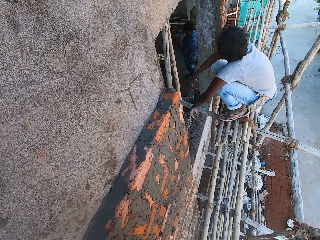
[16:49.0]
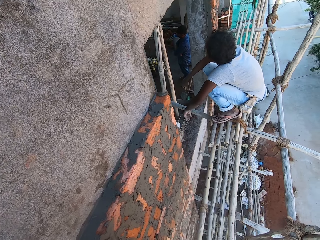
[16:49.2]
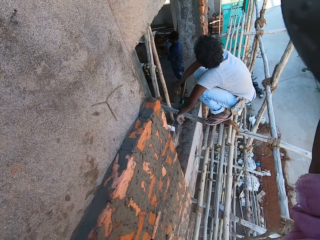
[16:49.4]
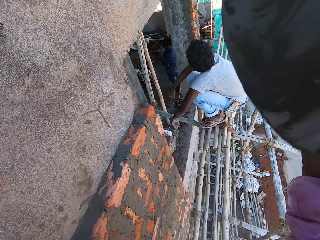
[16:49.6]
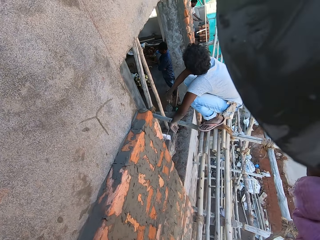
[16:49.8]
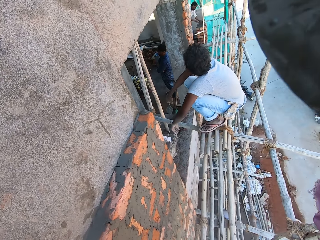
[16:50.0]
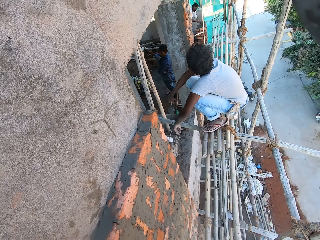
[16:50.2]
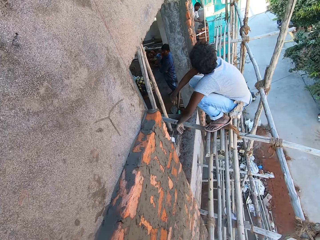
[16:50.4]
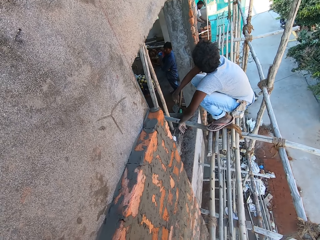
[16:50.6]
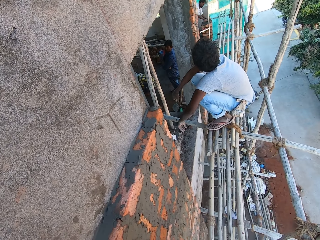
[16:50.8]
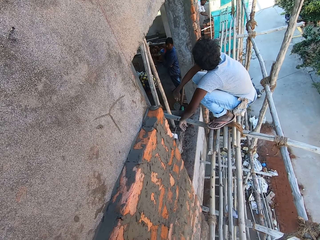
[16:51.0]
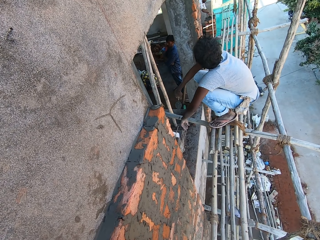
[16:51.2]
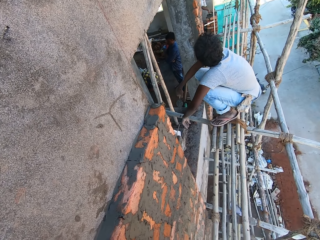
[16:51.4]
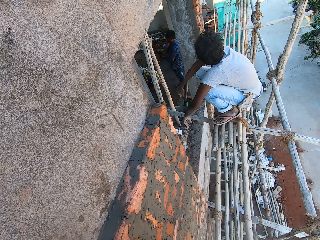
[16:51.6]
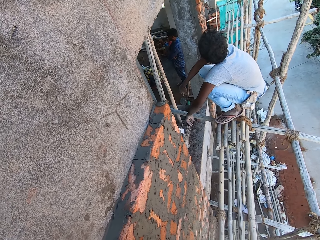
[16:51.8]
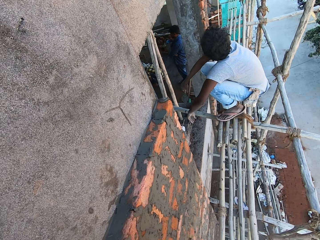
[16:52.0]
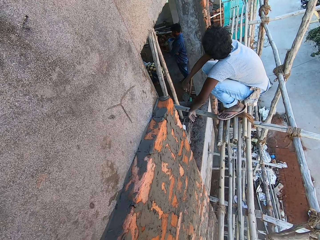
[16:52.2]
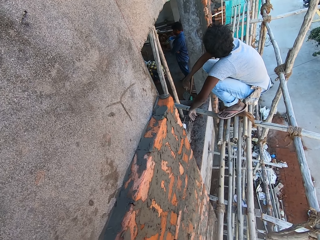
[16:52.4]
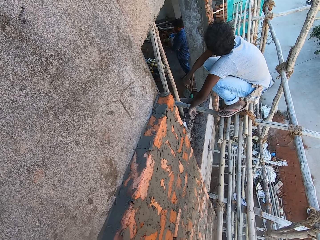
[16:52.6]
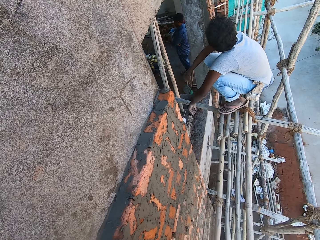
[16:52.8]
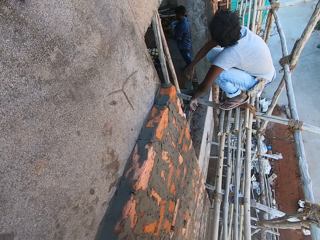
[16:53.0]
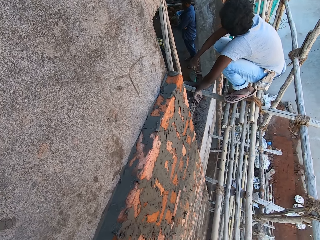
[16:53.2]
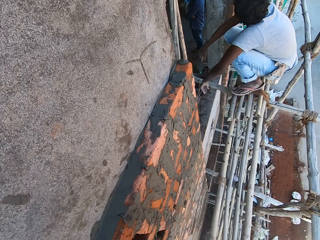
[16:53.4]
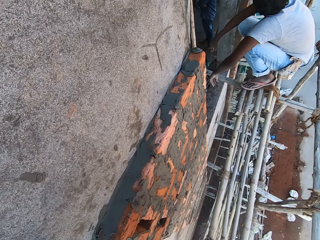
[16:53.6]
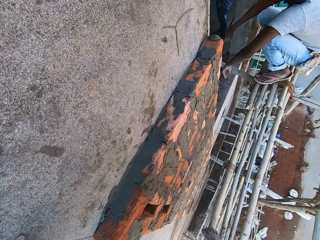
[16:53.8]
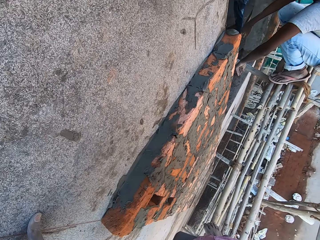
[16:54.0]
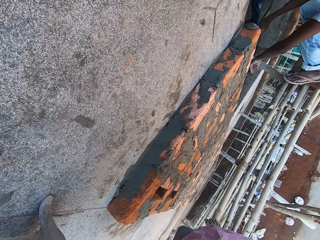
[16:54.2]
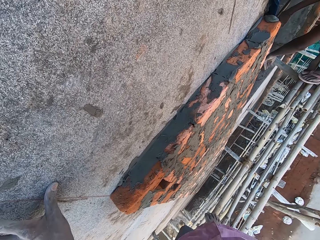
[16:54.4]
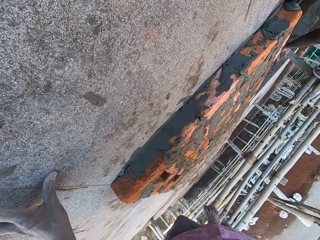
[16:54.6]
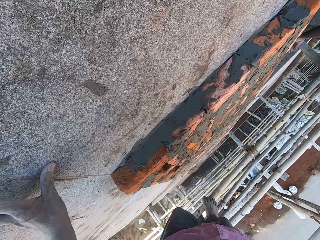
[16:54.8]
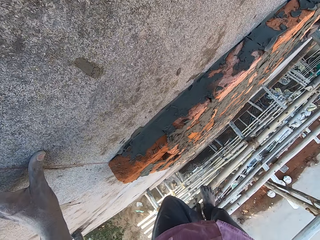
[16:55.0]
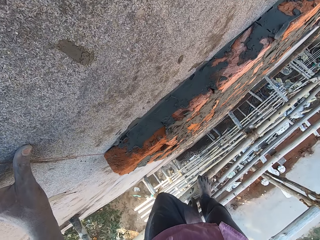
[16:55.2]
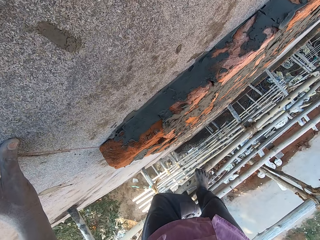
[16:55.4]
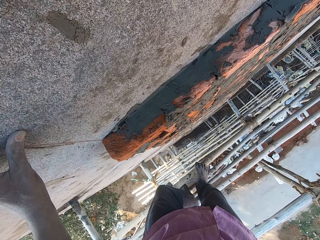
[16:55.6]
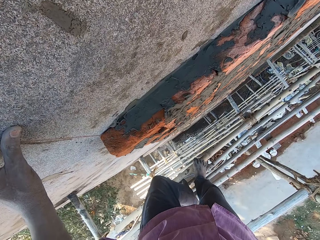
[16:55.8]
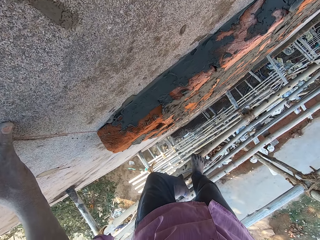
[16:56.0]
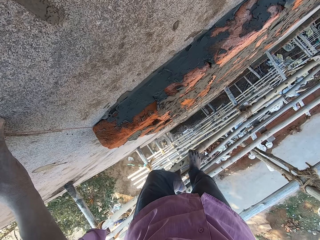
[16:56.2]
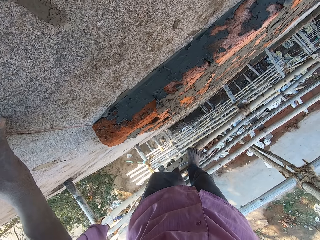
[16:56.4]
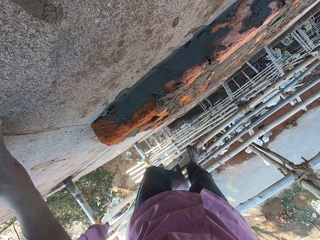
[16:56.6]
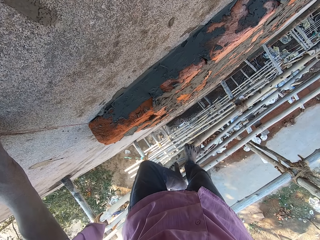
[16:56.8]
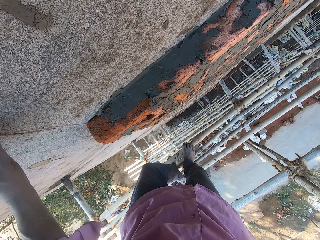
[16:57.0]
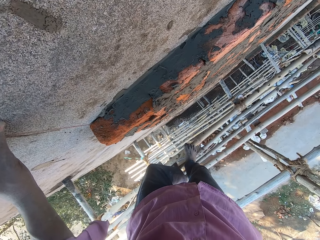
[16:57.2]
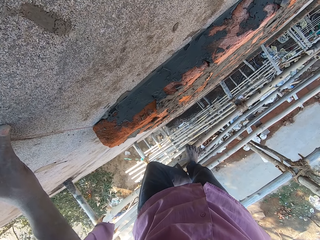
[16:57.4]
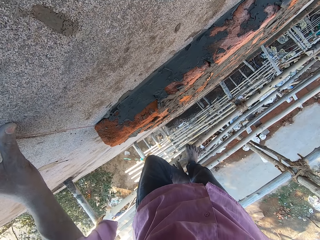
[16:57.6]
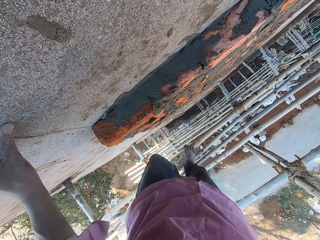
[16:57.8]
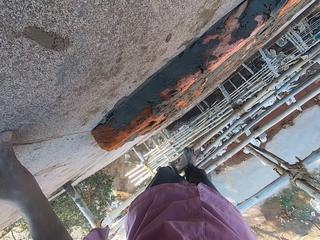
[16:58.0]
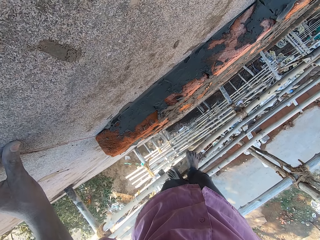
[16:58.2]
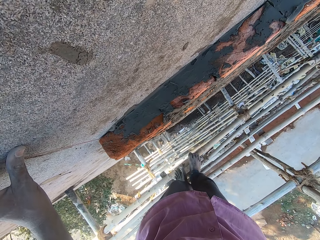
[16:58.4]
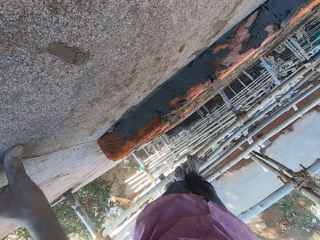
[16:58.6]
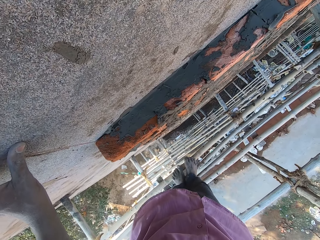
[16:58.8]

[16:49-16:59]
The camera wearer moves his left leg. He scratches his left foot on the stand.

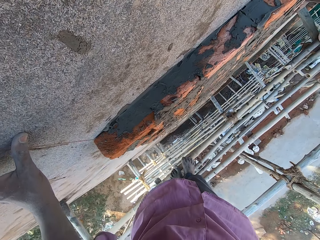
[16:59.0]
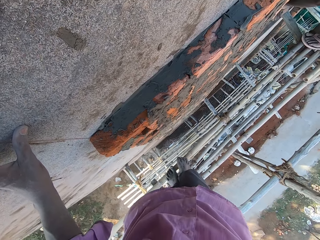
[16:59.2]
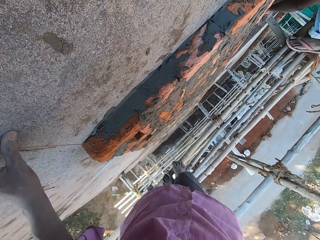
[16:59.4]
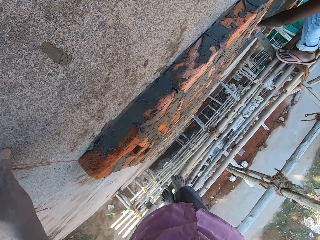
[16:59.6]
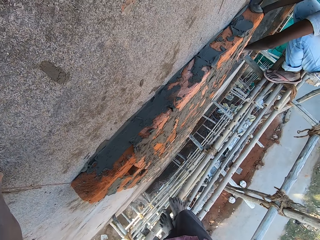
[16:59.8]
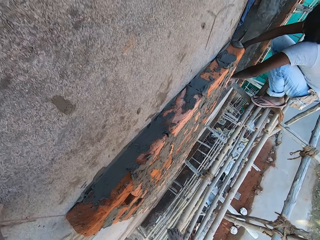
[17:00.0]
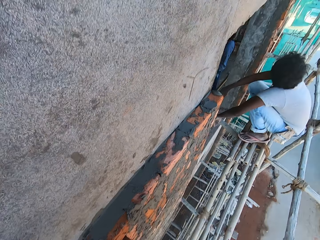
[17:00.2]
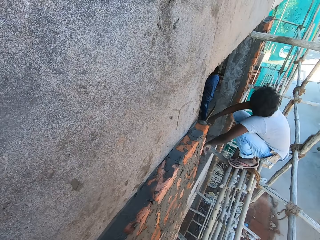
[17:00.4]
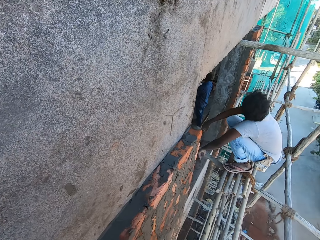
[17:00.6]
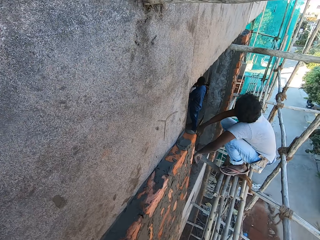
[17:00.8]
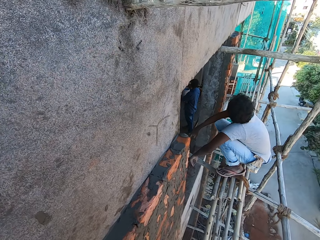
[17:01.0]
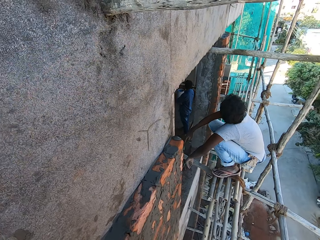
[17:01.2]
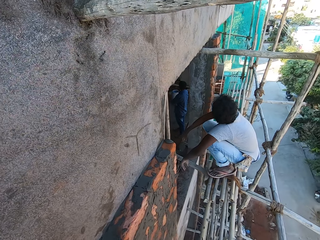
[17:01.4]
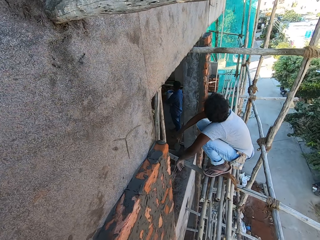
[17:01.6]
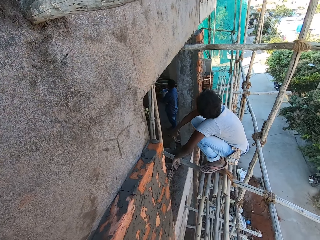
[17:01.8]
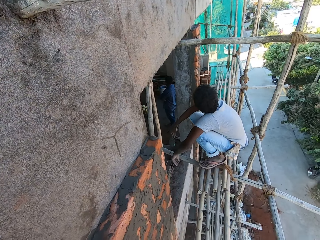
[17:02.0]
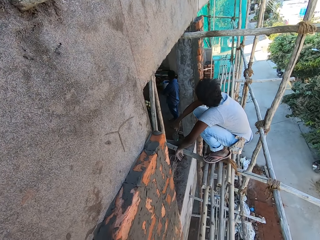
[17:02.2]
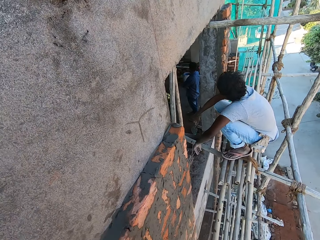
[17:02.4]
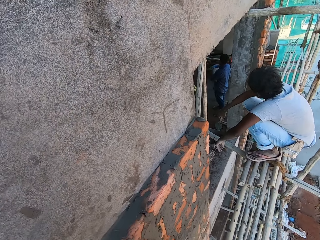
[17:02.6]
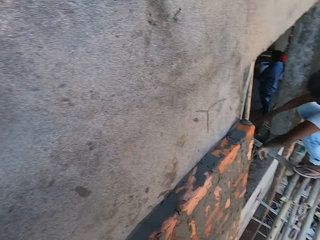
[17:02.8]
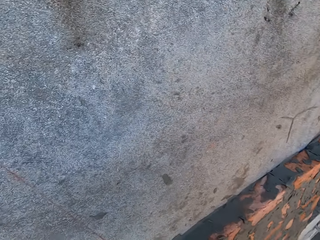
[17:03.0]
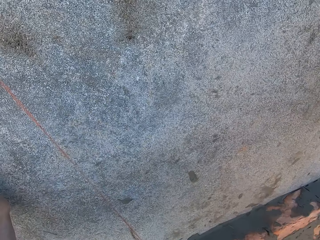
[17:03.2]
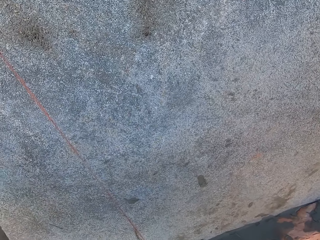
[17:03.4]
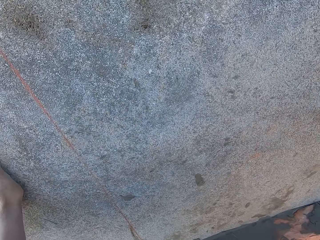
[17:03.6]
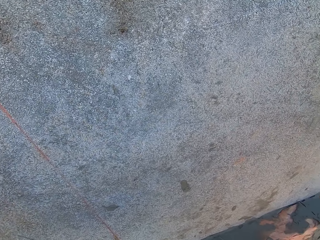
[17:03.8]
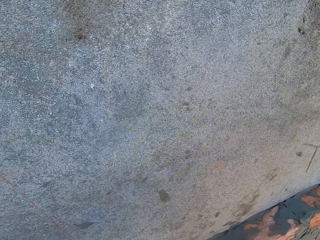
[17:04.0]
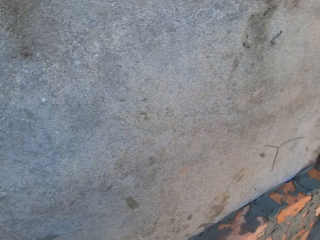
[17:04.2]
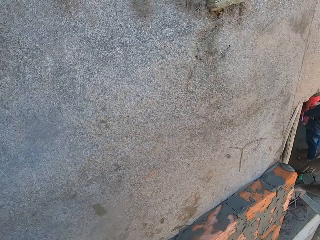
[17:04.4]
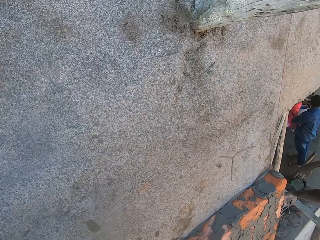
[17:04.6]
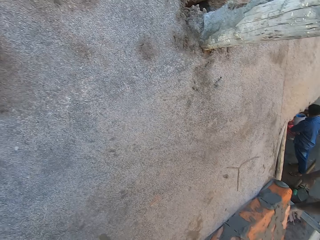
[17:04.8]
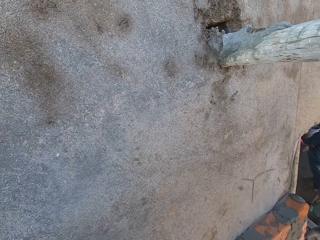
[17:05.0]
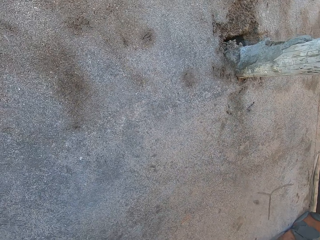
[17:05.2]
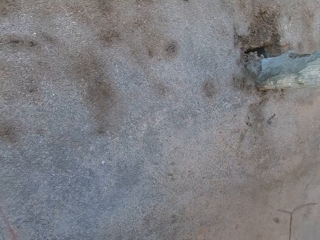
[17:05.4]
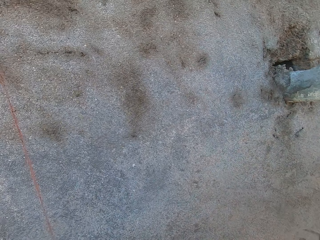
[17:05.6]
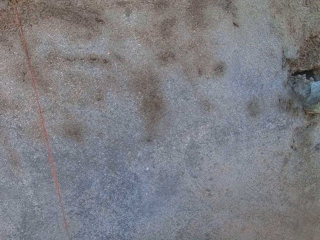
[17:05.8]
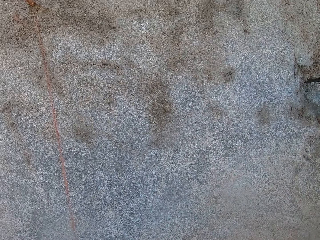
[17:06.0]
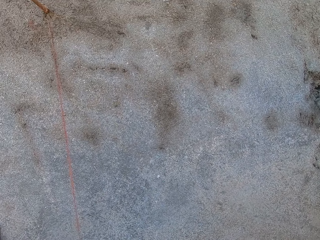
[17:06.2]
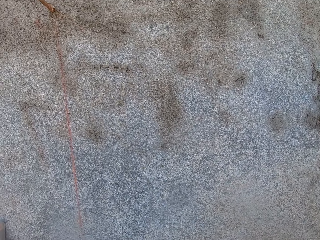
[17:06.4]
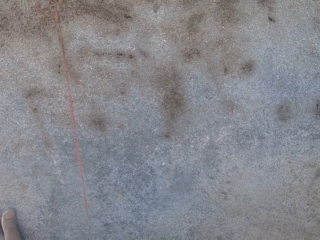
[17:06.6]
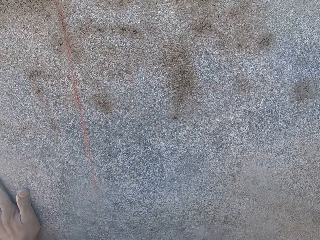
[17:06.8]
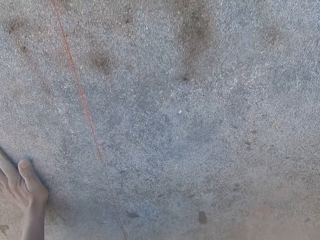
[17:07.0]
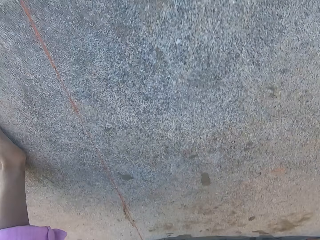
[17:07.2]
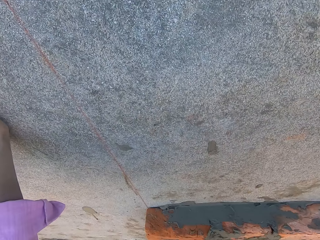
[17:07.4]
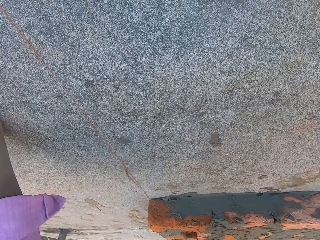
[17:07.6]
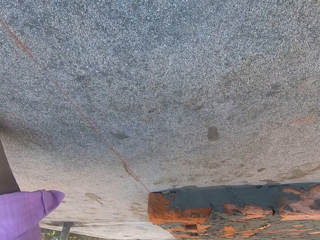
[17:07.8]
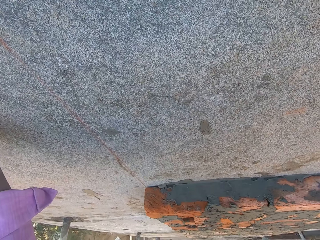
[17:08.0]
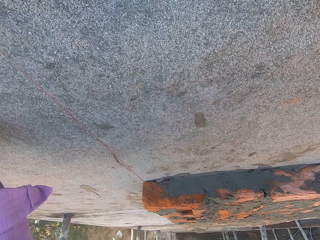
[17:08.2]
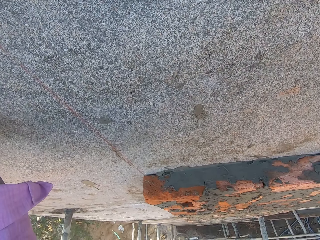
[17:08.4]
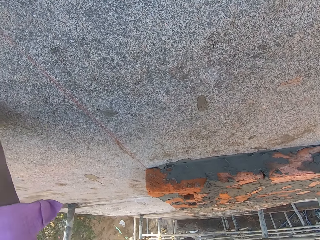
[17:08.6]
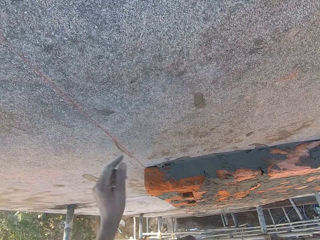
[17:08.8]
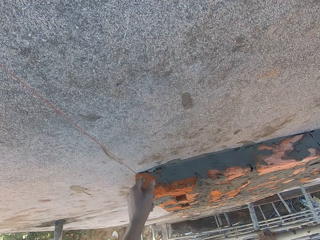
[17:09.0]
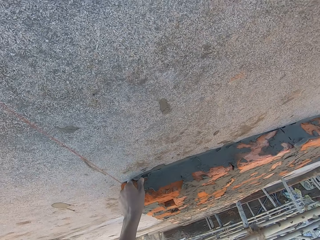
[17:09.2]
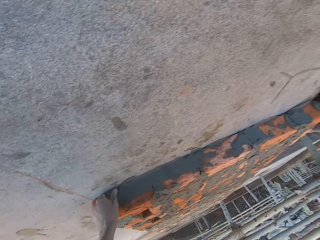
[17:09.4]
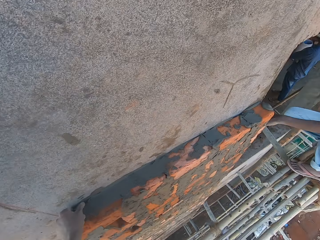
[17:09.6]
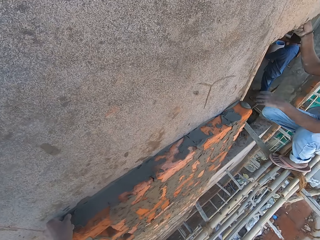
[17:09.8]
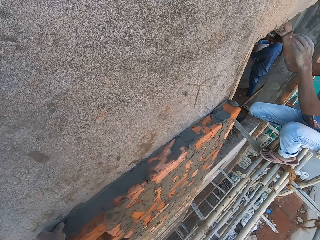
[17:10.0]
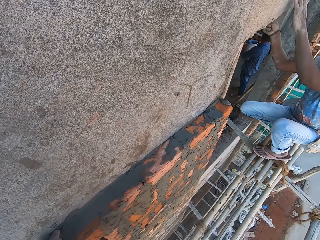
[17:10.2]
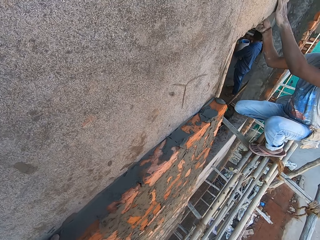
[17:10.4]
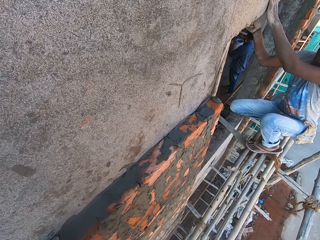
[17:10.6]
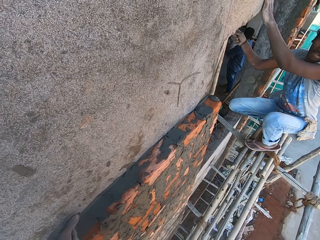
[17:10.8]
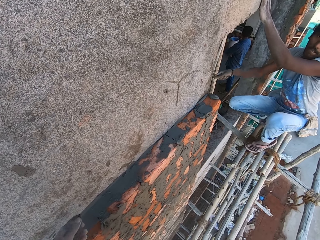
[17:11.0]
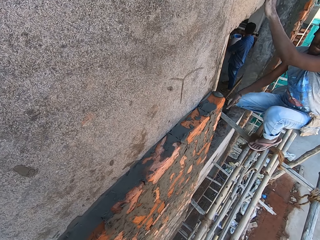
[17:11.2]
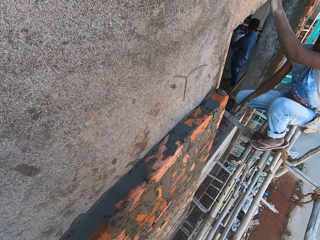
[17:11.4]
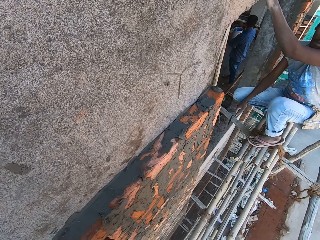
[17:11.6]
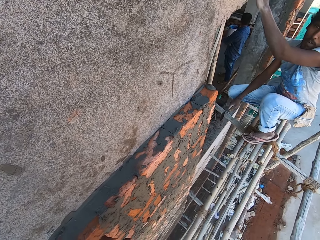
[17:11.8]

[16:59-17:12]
The camera wearer looks at the mason. He hits the wall with his left hand. He looks around the wall. He touches the brick with his left hand. He holds cement with his left hand. The mason places his left hand on the wall.
